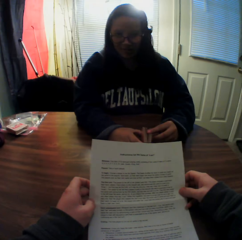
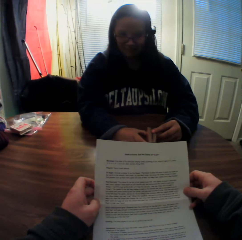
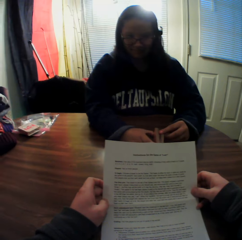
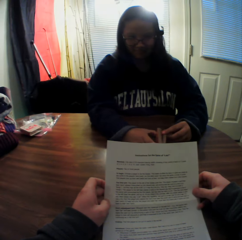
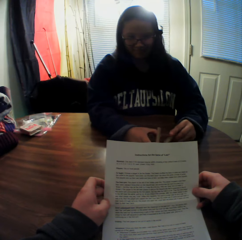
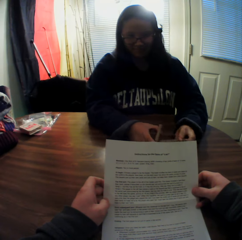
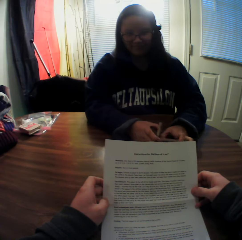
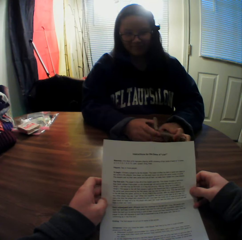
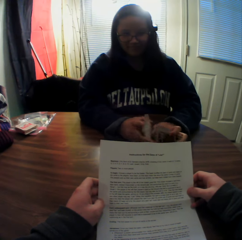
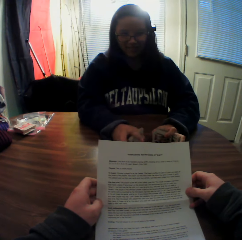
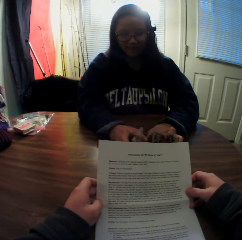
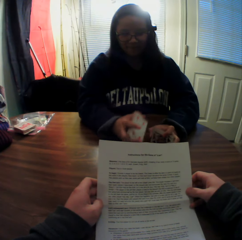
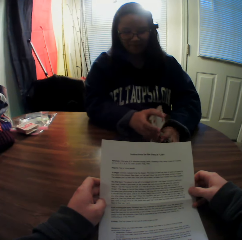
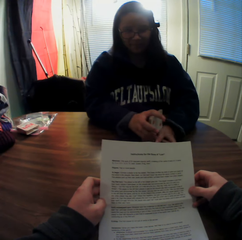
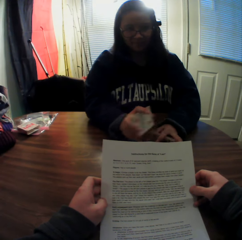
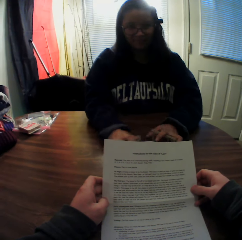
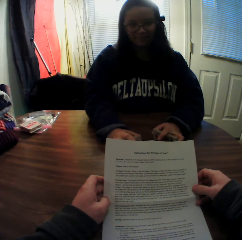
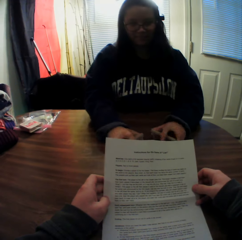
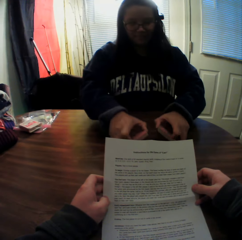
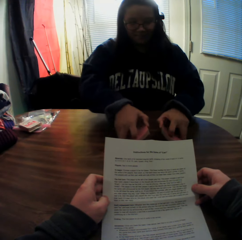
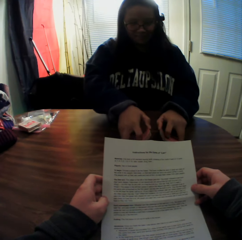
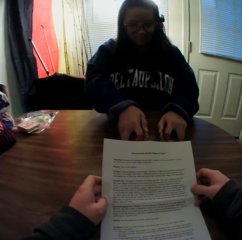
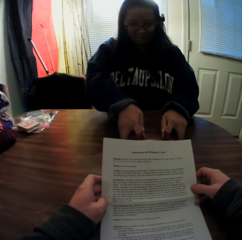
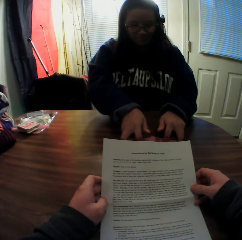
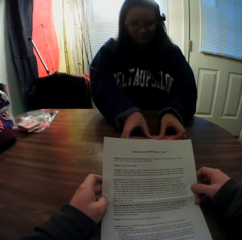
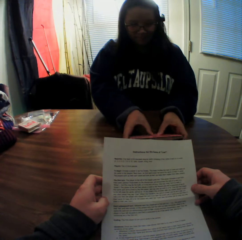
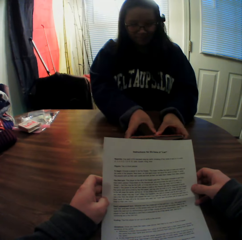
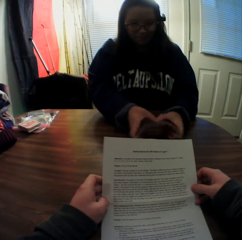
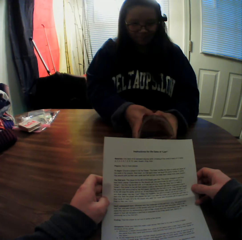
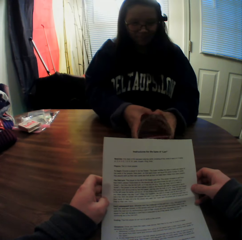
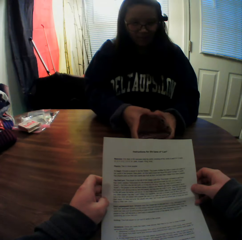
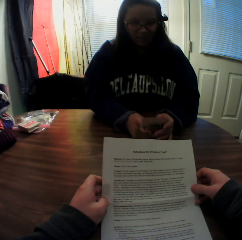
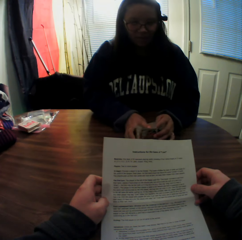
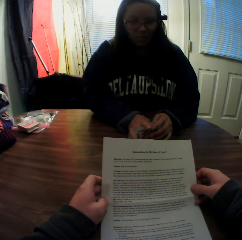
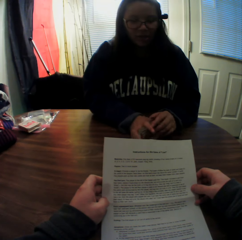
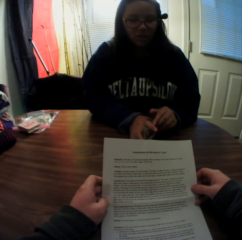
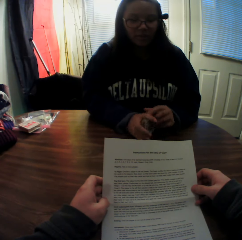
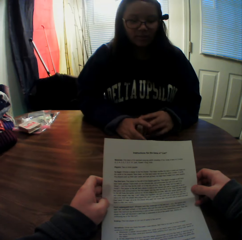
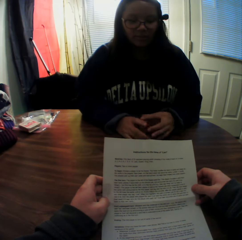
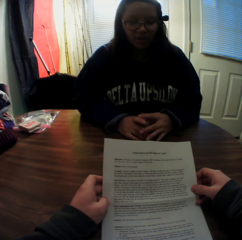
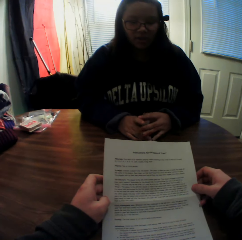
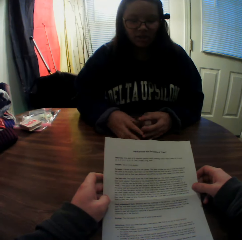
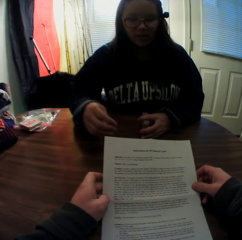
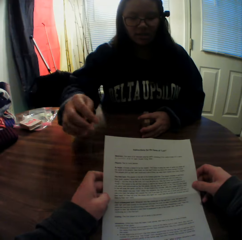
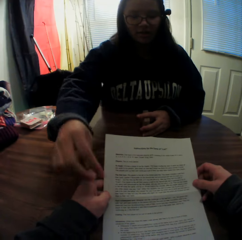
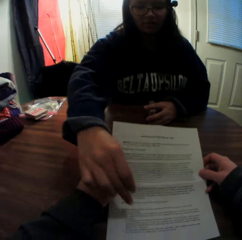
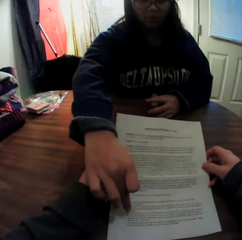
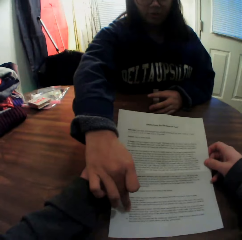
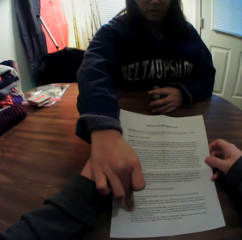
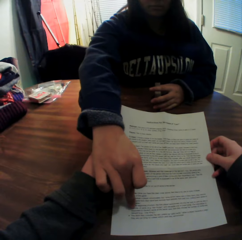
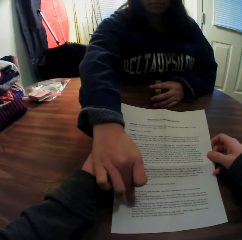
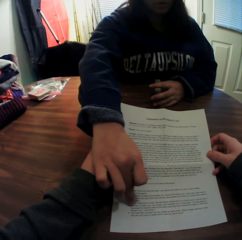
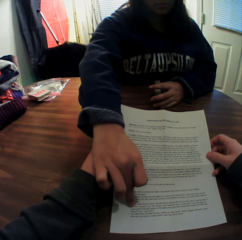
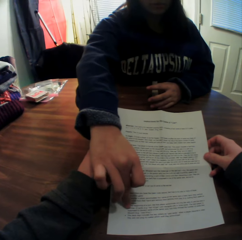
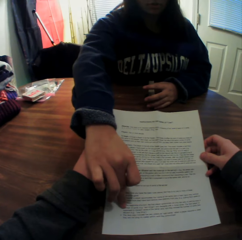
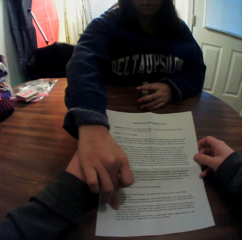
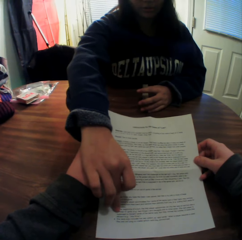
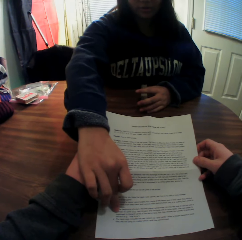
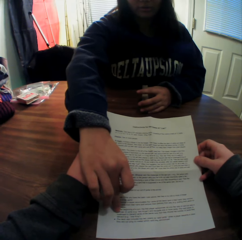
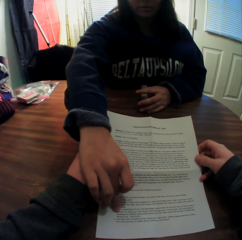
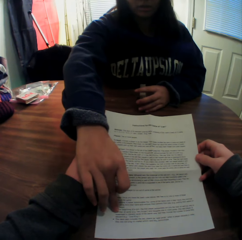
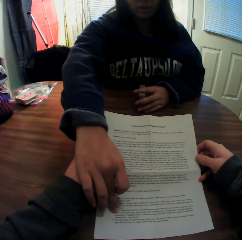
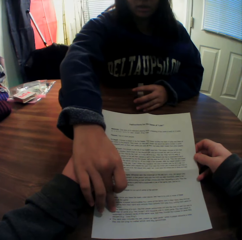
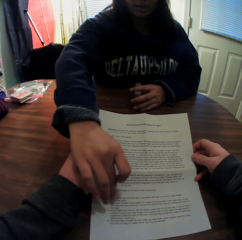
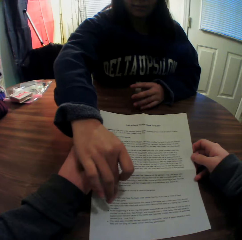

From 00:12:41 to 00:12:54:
The woman shuffles the stack of cards in her hands. The woman points to the printed page with her right hand.

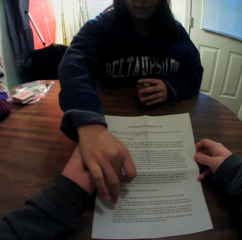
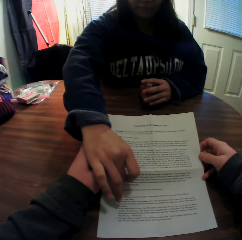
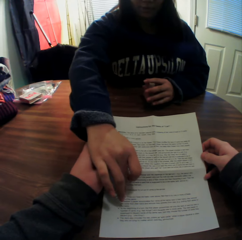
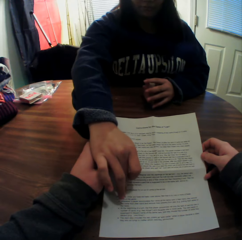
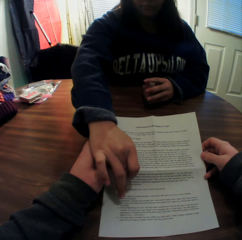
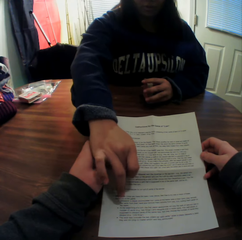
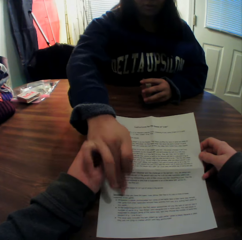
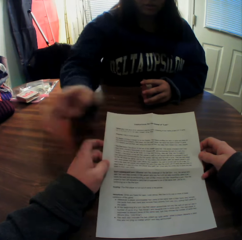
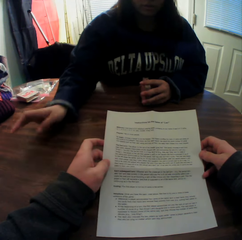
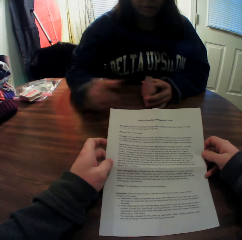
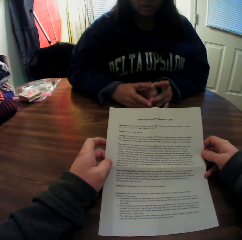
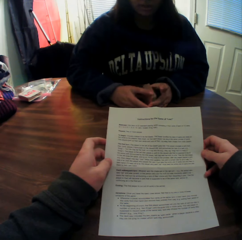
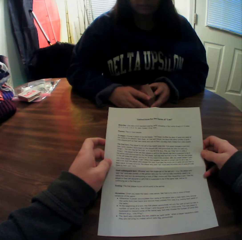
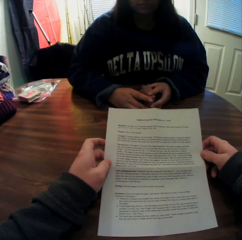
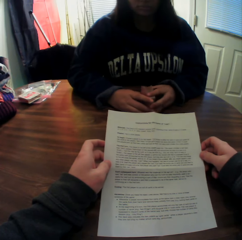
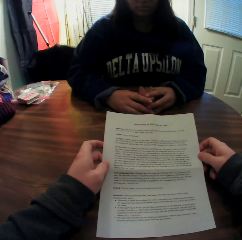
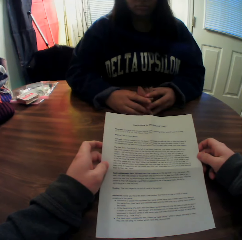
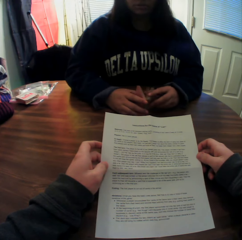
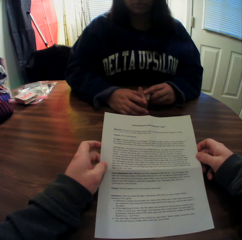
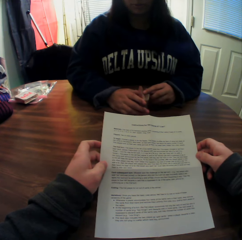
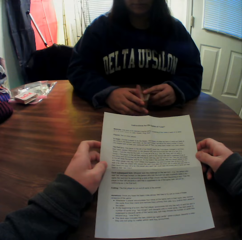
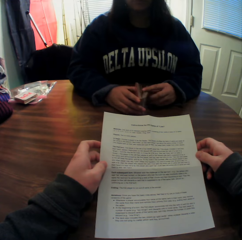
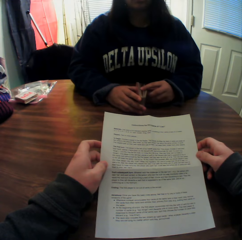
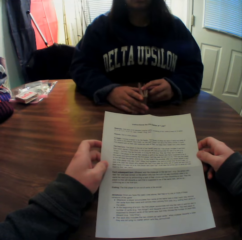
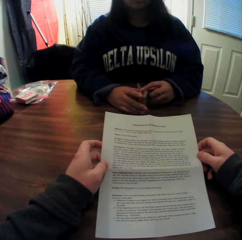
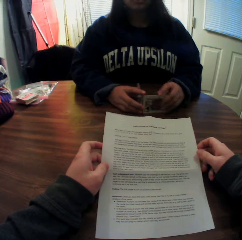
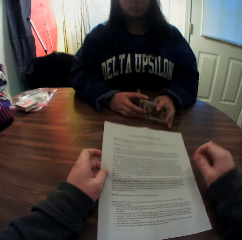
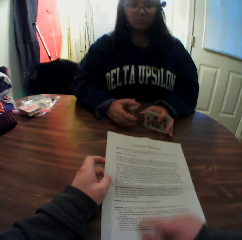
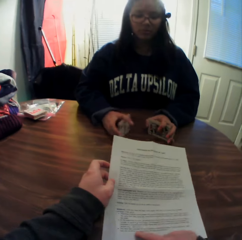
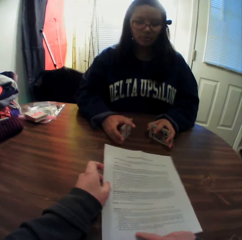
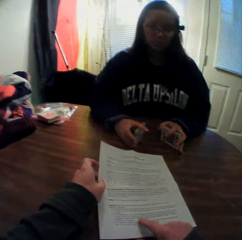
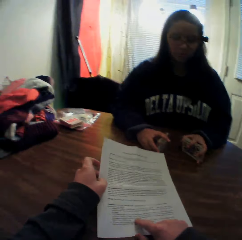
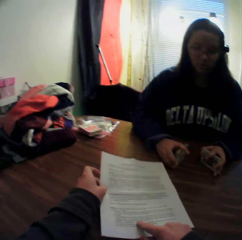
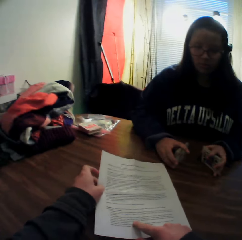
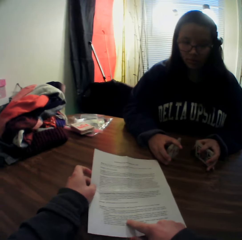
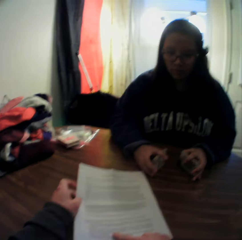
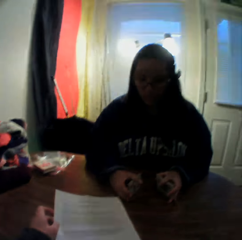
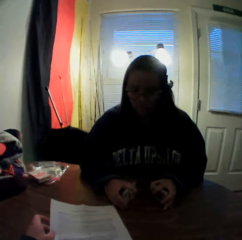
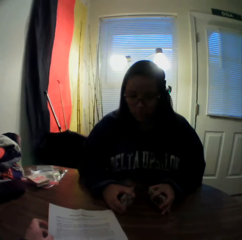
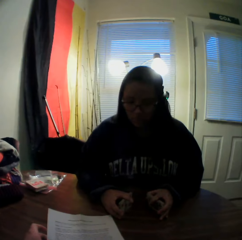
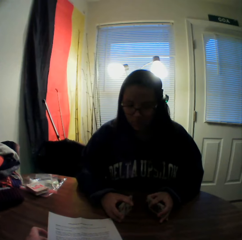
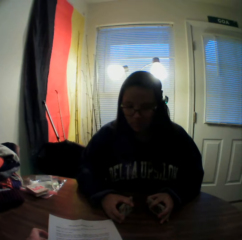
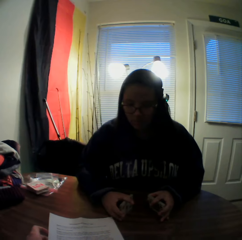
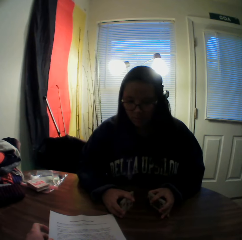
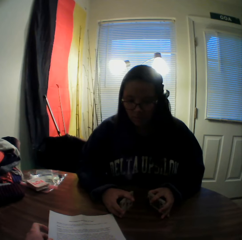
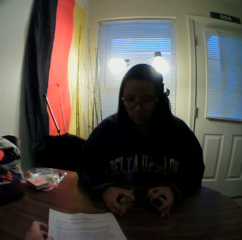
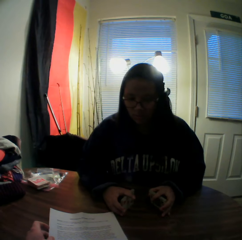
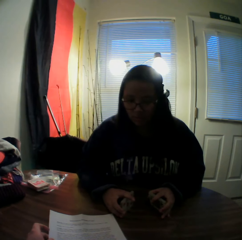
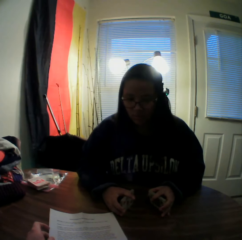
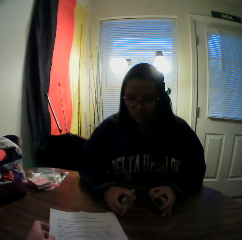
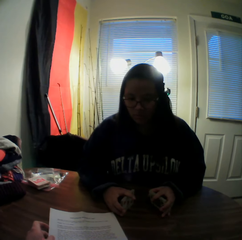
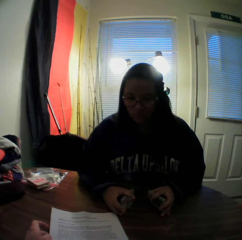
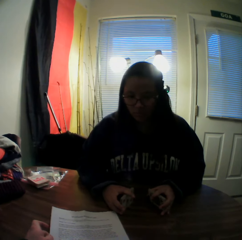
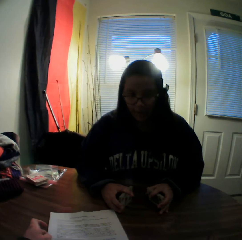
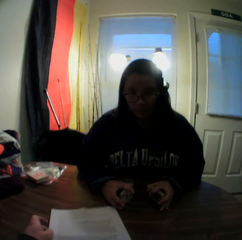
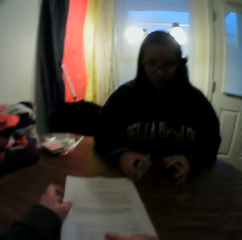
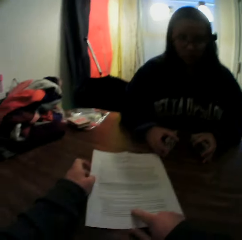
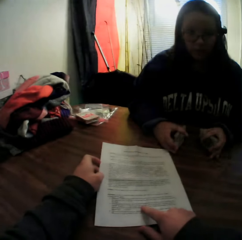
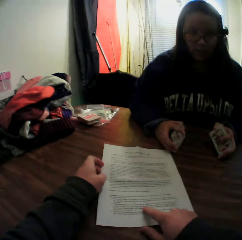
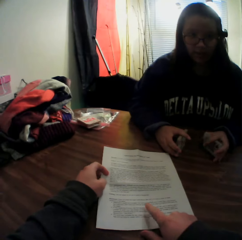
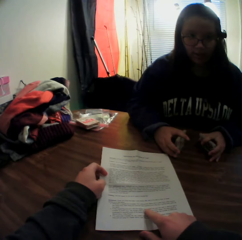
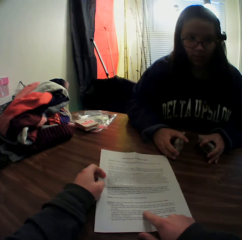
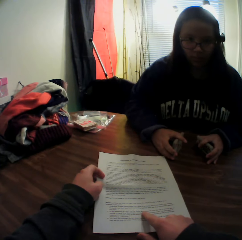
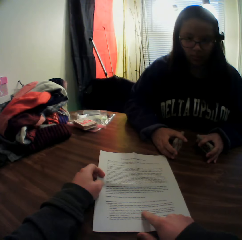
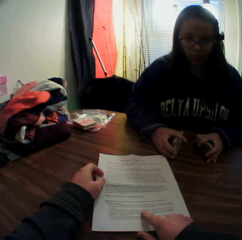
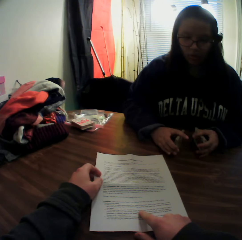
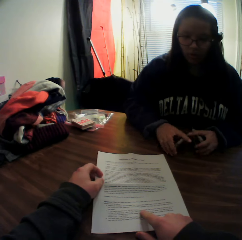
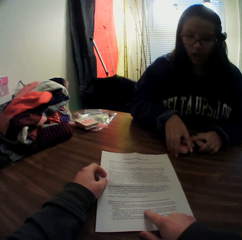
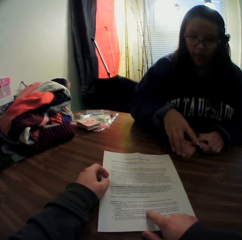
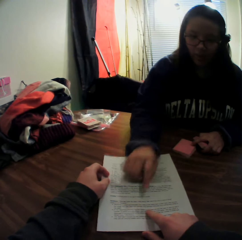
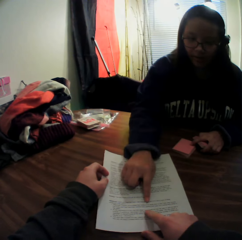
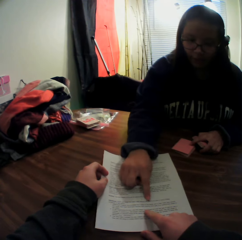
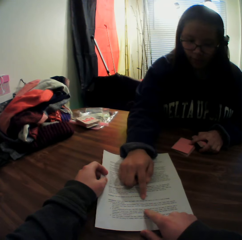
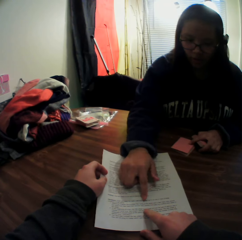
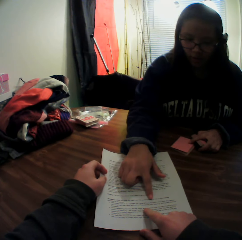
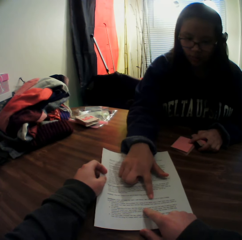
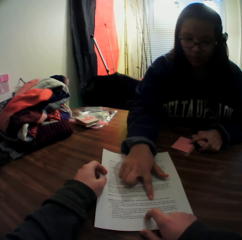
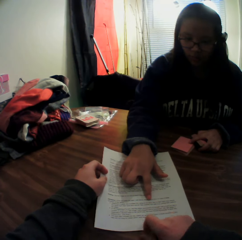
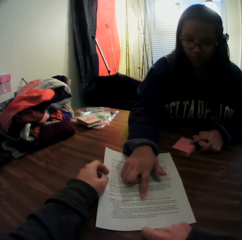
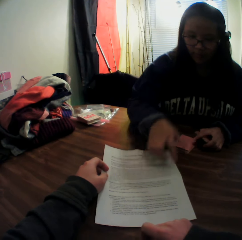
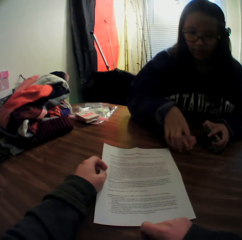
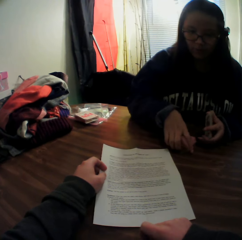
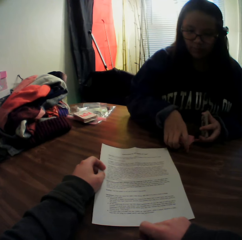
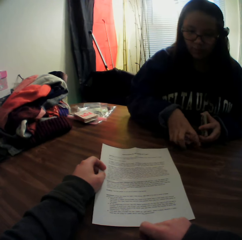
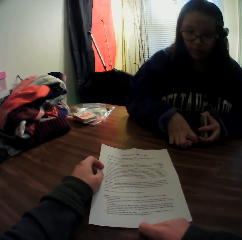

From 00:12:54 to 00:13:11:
The camera wearer stares at the printed page. The woman splits the stack of cards in her hands. The camera wearer points to the printed page with his right hand. He stares at the woman. He stares at the printed page. The woman points to the printed page with her right hand.
